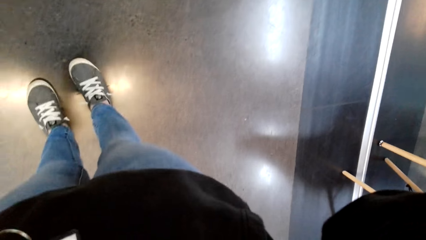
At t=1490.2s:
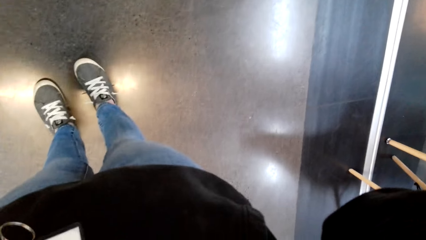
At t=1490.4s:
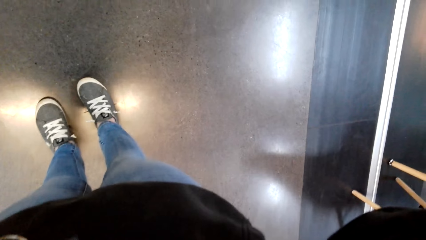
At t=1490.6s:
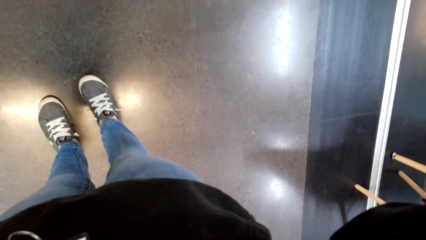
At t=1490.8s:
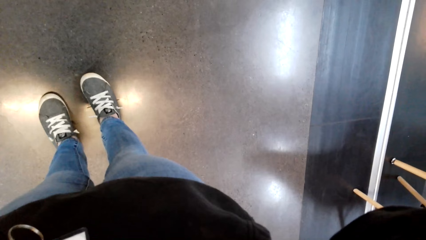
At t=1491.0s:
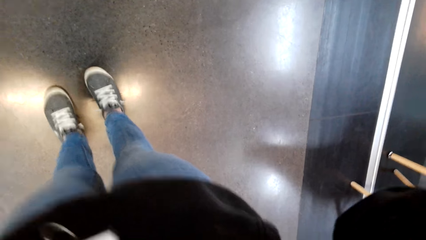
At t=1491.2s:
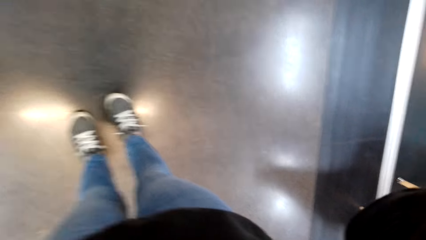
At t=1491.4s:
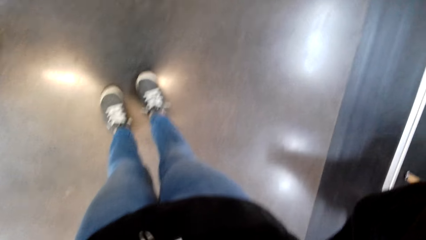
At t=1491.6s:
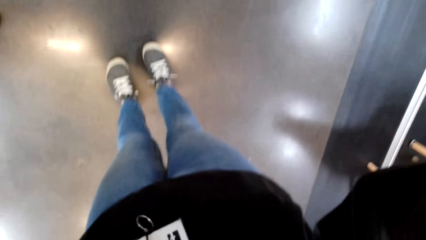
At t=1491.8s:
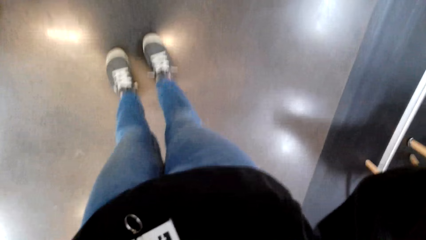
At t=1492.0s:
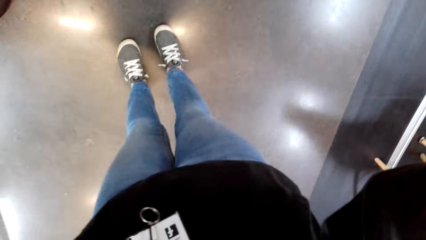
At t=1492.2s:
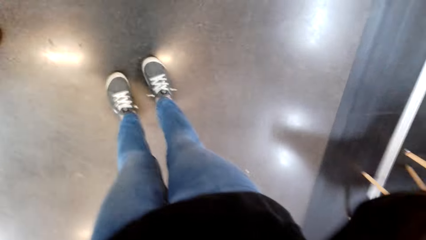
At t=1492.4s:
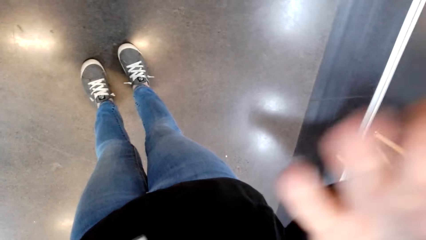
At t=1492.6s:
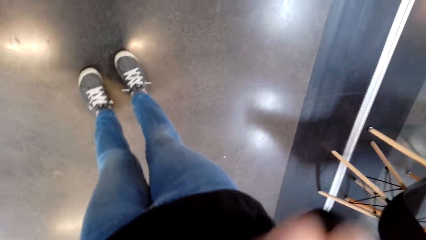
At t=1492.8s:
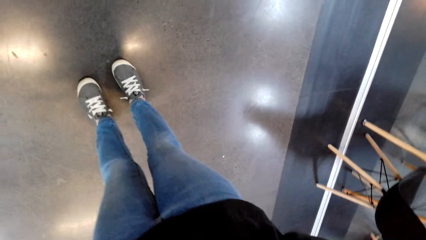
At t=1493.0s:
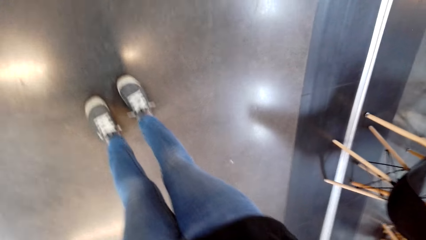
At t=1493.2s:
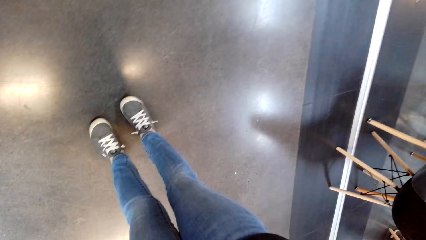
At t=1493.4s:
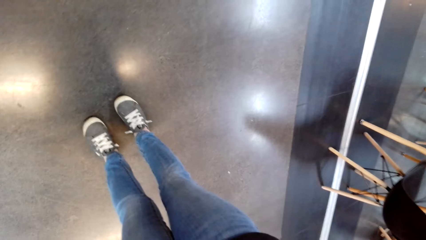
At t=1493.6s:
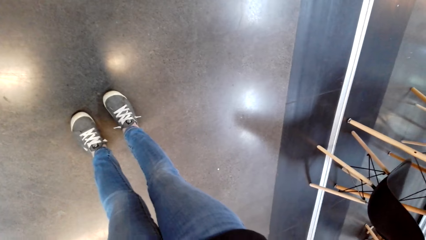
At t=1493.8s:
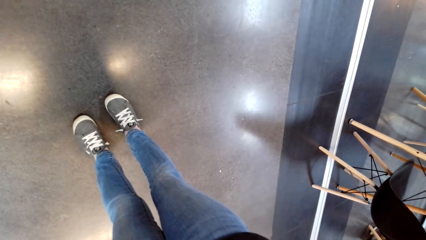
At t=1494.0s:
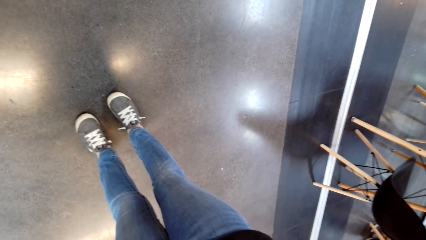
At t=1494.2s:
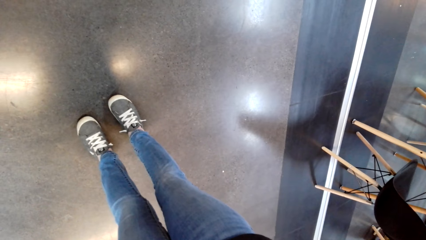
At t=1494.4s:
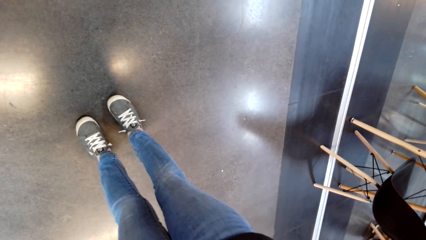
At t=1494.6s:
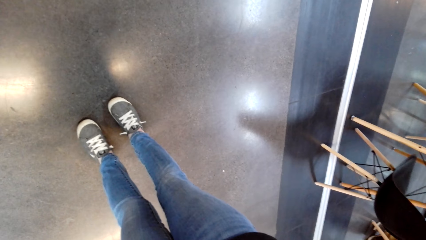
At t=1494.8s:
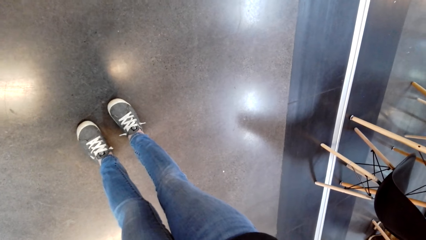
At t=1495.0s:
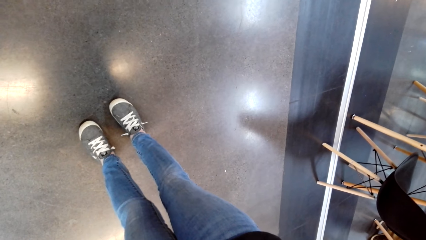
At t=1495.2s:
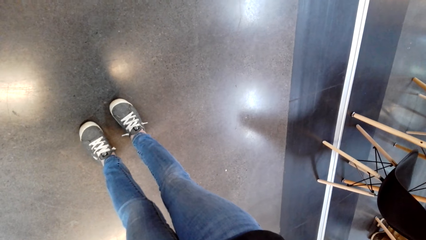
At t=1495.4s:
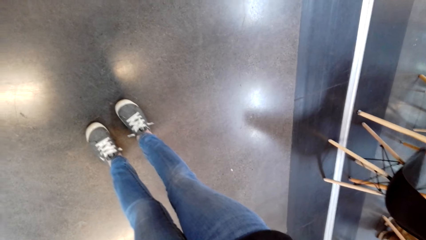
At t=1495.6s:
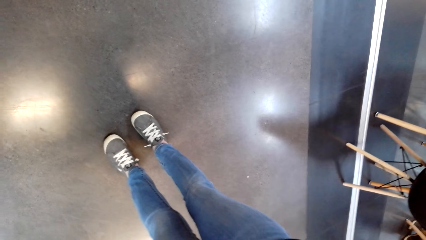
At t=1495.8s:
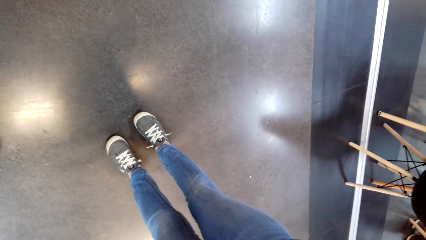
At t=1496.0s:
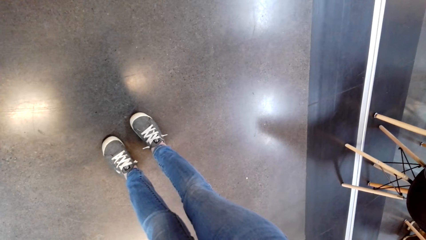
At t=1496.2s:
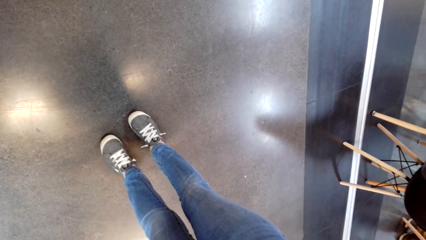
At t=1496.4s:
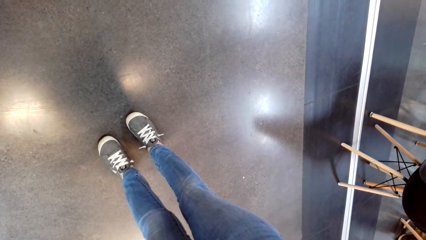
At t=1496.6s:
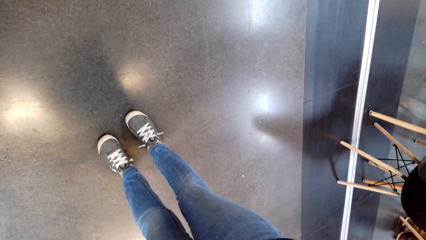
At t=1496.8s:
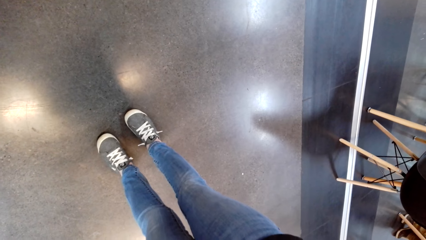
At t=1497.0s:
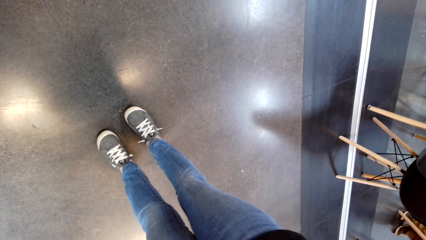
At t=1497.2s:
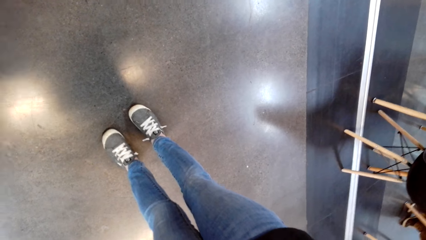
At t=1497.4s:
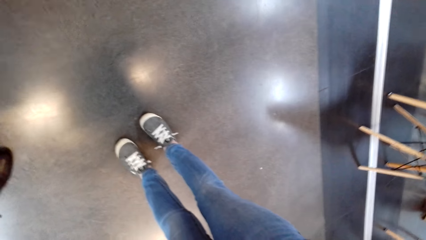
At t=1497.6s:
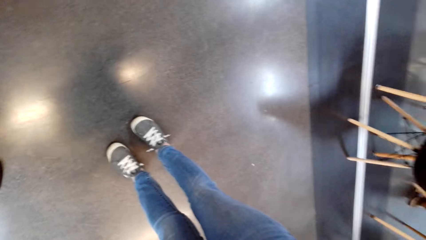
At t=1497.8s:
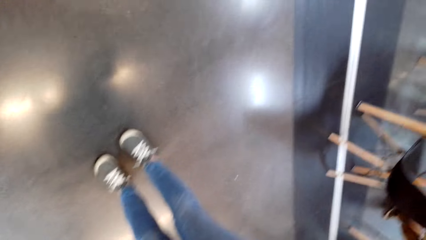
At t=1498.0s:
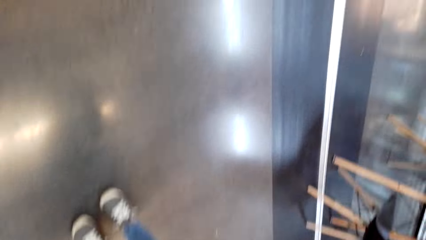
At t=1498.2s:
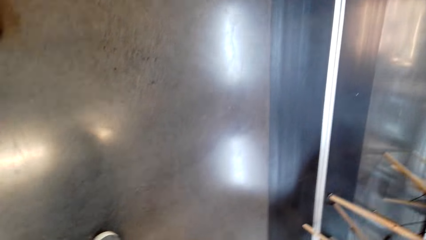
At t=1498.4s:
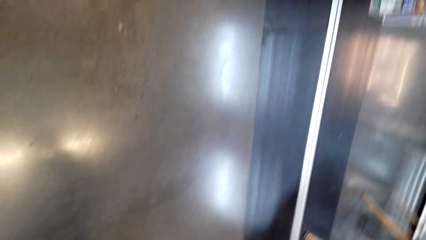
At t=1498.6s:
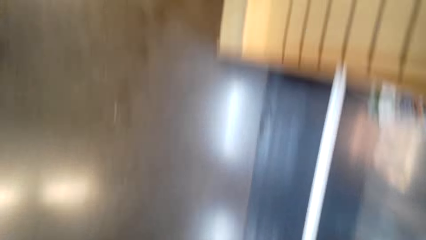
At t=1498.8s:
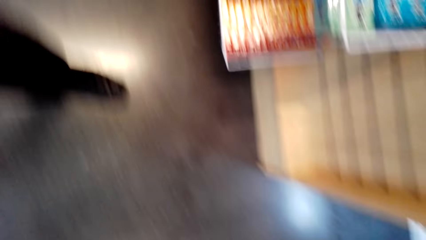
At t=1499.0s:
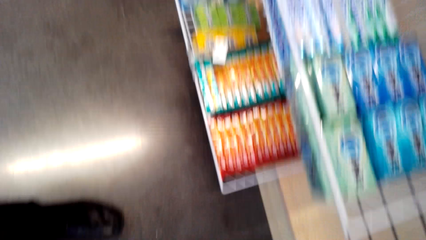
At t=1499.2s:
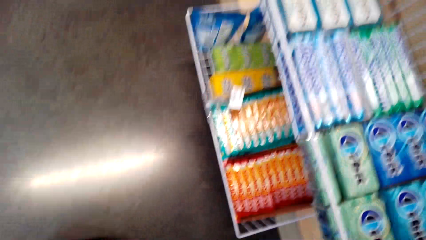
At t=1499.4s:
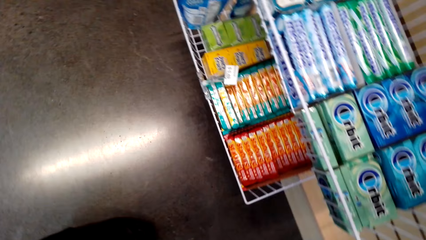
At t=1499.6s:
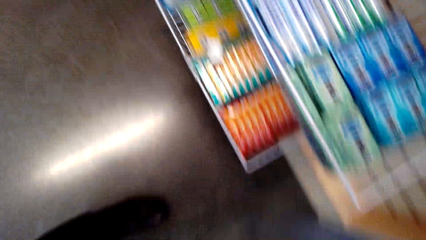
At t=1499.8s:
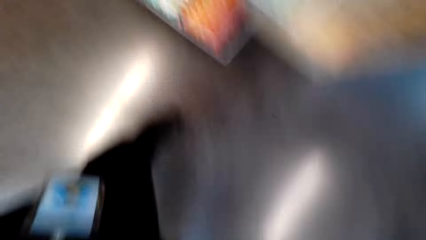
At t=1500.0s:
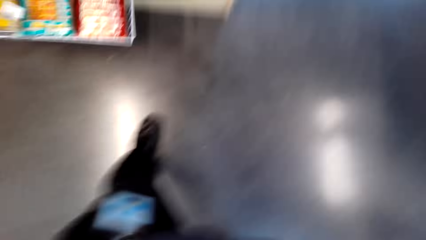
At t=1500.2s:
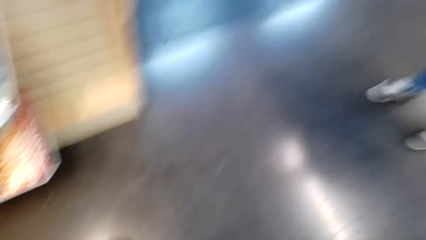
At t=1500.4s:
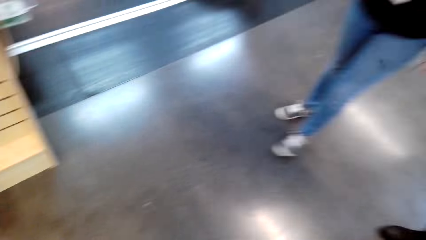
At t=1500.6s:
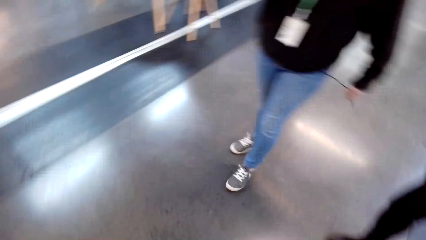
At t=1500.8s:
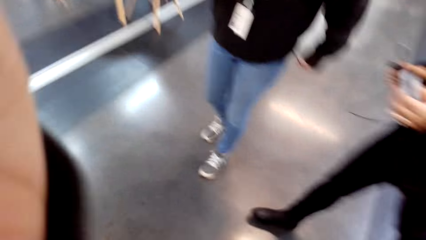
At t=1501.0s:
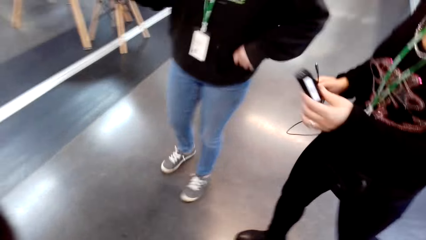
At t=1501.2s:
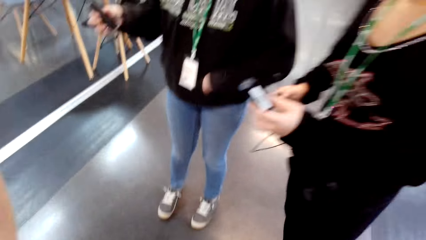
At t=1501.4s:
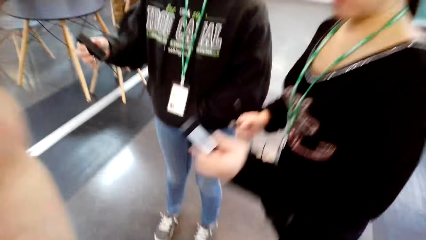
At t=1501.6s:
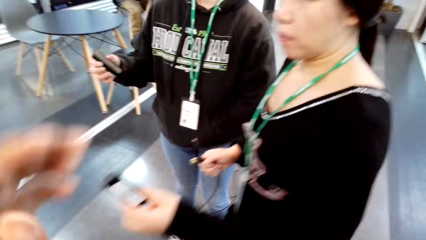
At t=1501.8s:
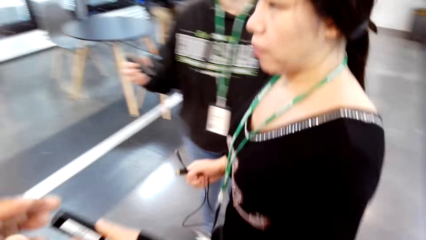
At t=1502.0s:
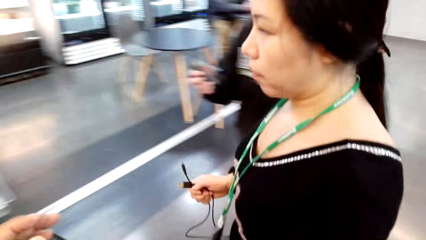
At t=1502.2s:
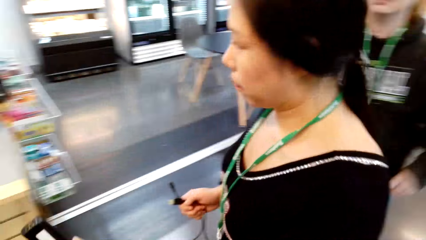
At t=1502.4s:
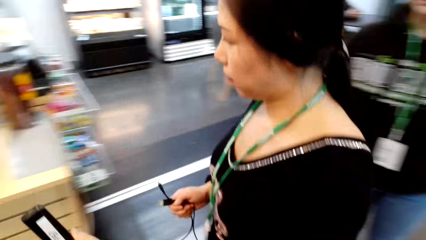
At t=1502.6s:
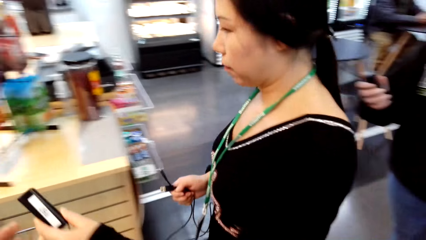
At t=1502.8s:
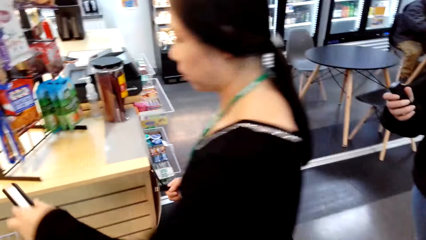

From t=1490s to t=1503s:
The camera wearer looks around the shop. A lady walks.
